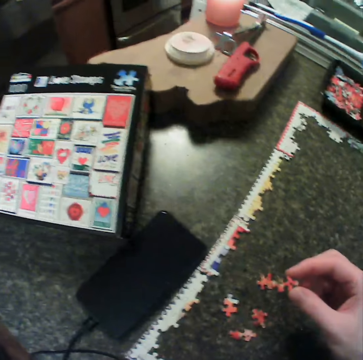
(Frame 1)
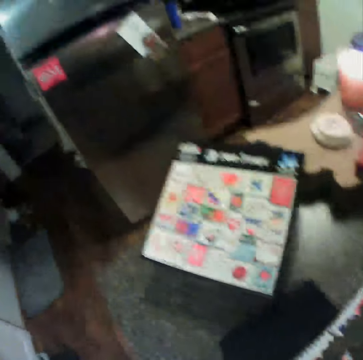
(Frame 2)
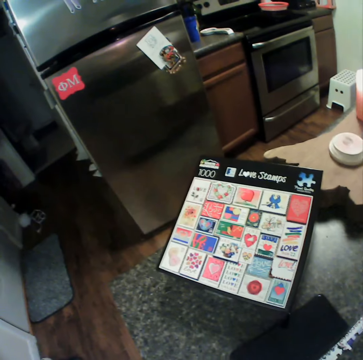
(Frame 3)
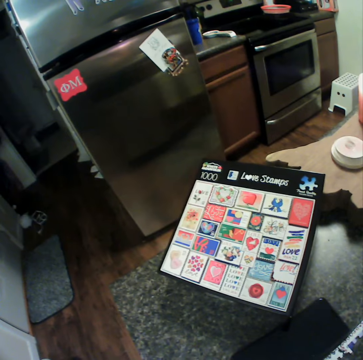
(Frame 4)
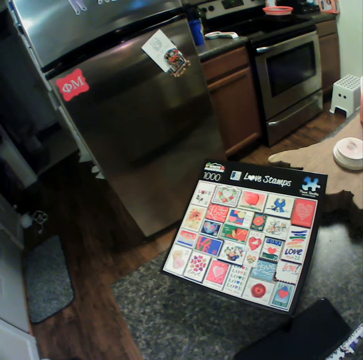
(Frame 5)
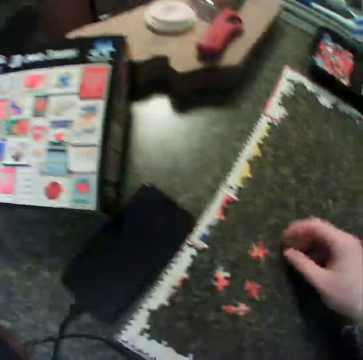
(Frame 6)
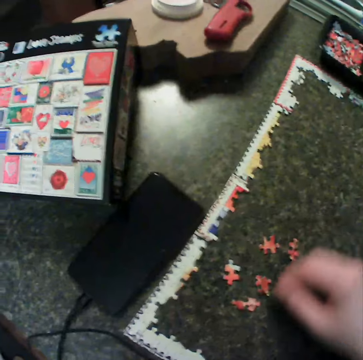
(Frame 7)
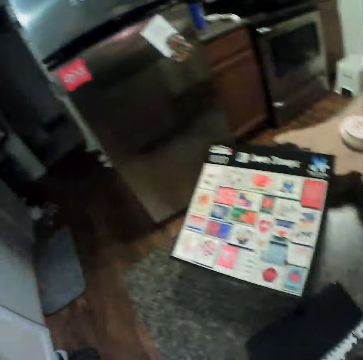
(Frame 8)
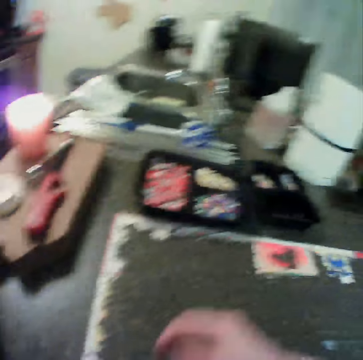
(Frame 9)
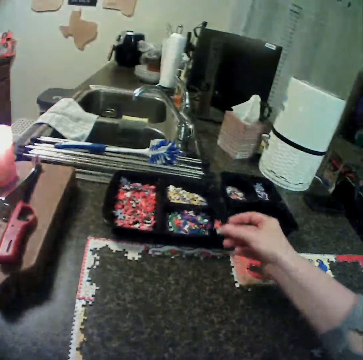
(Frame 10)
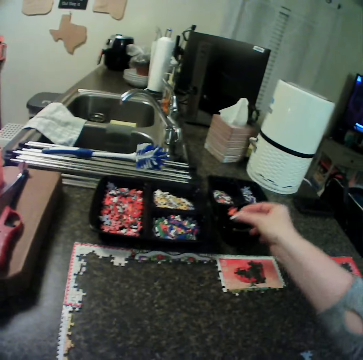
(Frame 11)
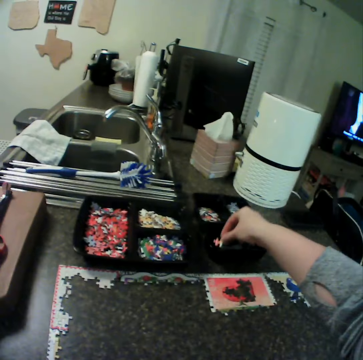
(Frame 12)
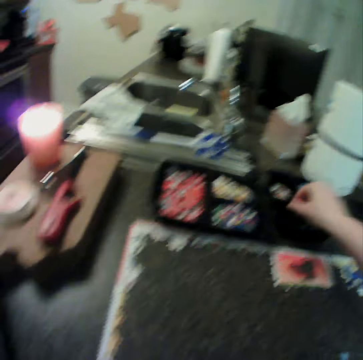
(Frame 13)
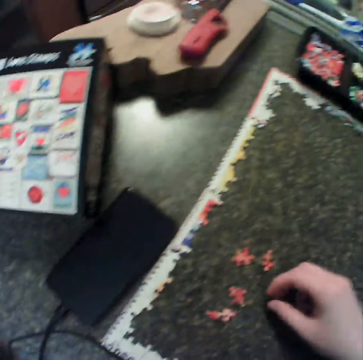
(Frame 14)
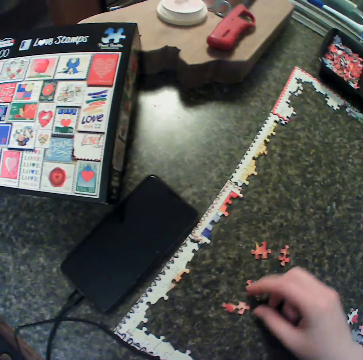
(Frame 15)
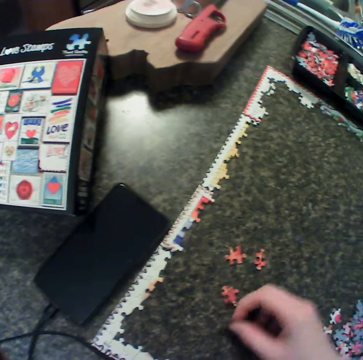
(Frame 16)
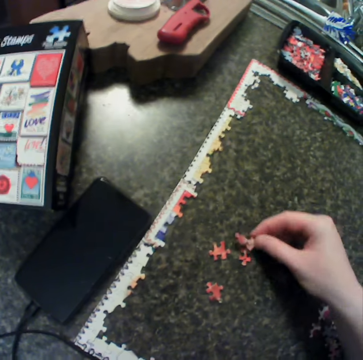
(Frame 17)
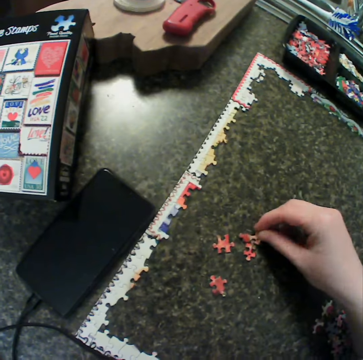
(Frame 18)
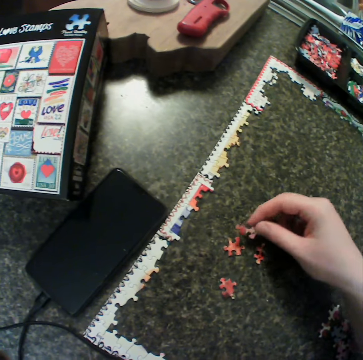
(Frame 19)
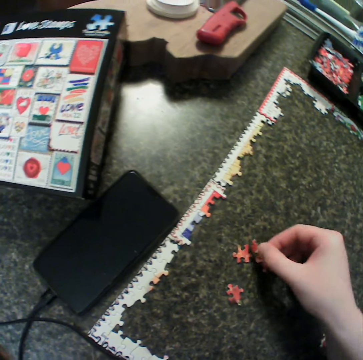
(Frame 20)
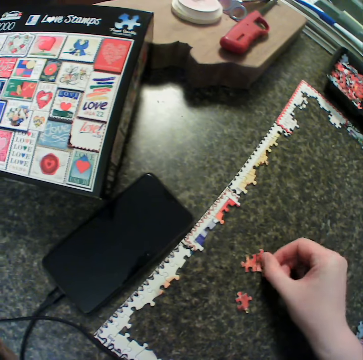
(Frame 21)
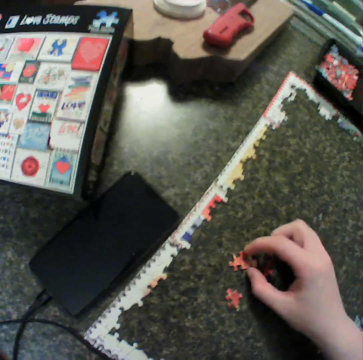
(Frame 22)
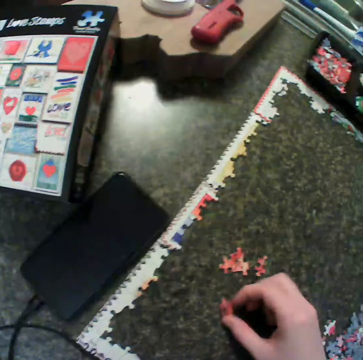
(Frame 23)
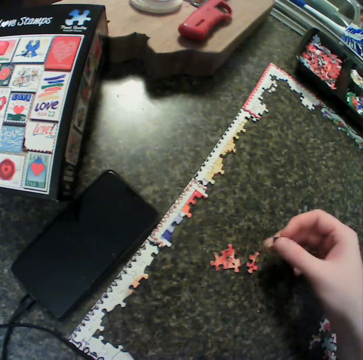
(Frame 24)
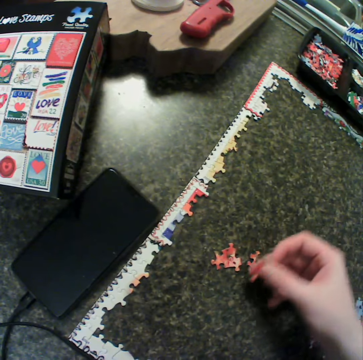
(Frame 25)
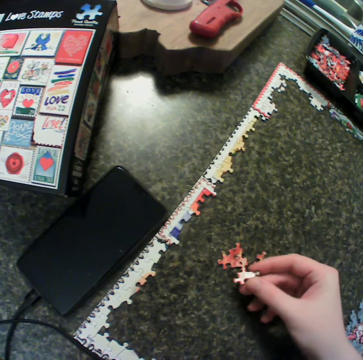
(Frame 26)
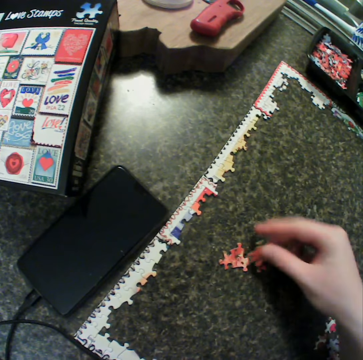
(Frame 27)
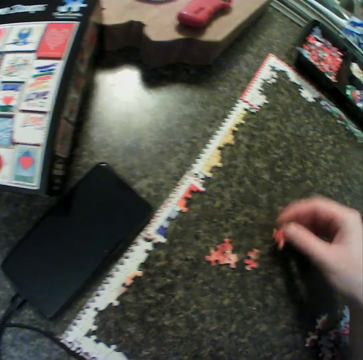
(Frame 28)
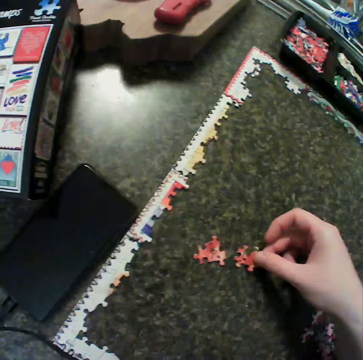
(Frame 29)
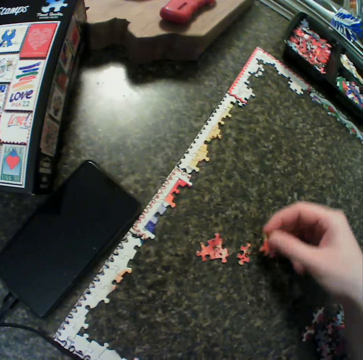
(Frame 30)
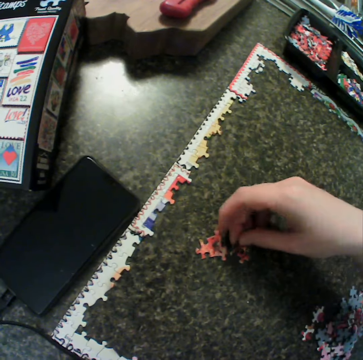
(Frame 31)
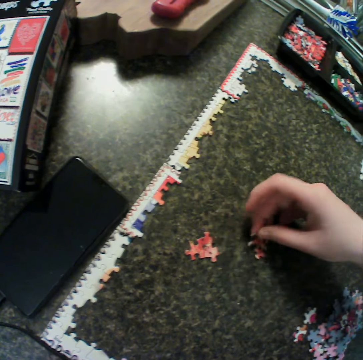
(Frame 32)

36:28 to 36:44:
The camera wearer drops the puzzle piece. They move the puzzle piece. They drop the puzzle piece on the tray. They move a hand towards the puzzle piece. They pick up a piece from the table. They fit the puzzle piece. They move the puzzle piece. They fit the puzzle piece. They move the puzzle pieces. They pick up the puzzle piece. They turn the puzzle piece. They fix it together with another puzzle piece. They move the puzzle piece around. They move the puzzle piece. They fit the puzzle piece. They move the puzzle piece around. They fit the puzzle piece.

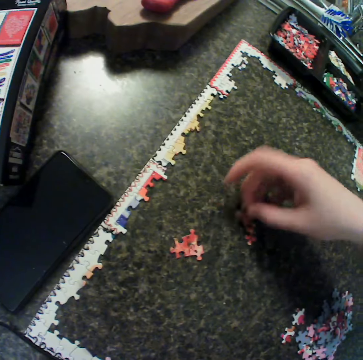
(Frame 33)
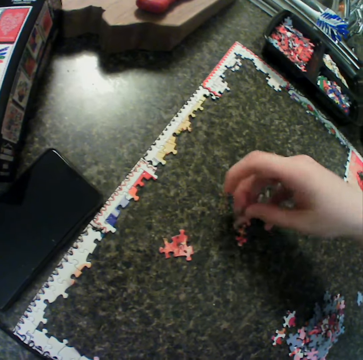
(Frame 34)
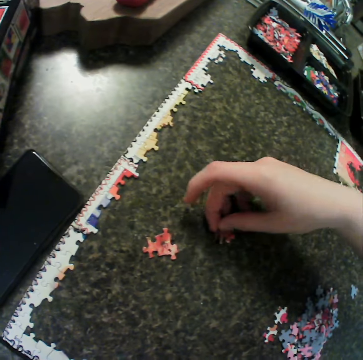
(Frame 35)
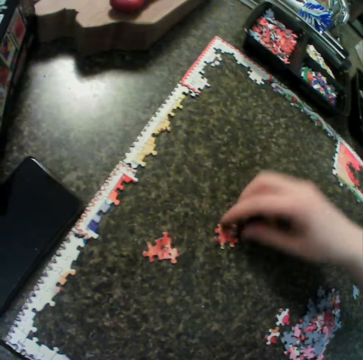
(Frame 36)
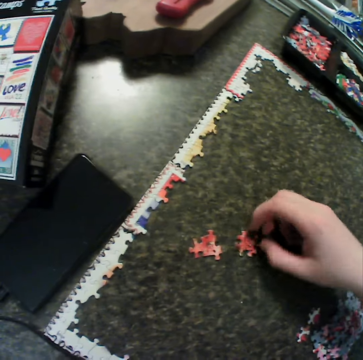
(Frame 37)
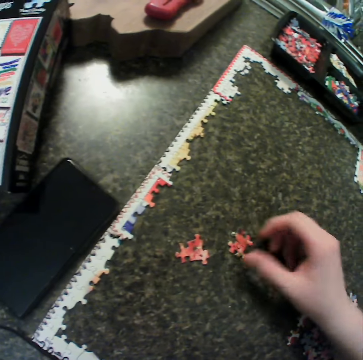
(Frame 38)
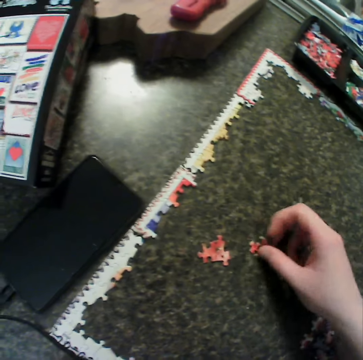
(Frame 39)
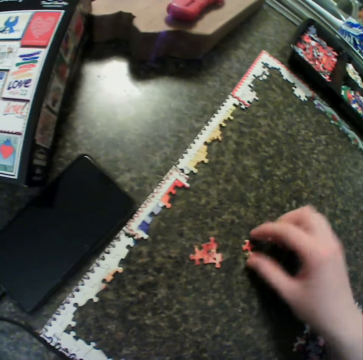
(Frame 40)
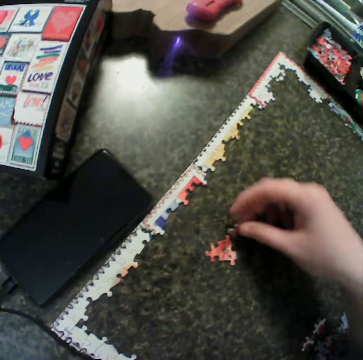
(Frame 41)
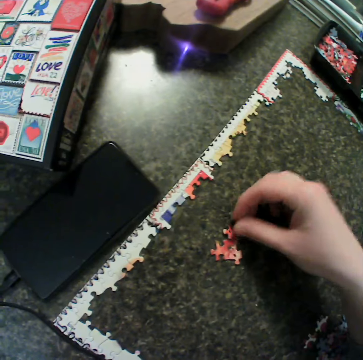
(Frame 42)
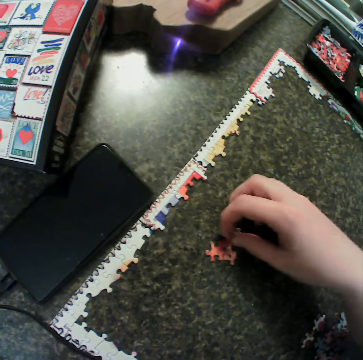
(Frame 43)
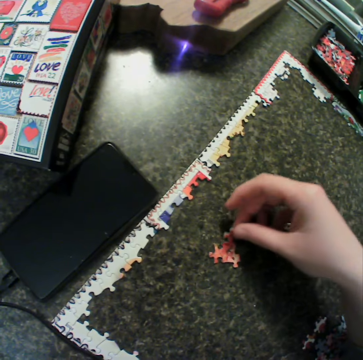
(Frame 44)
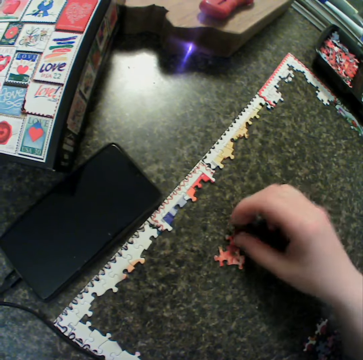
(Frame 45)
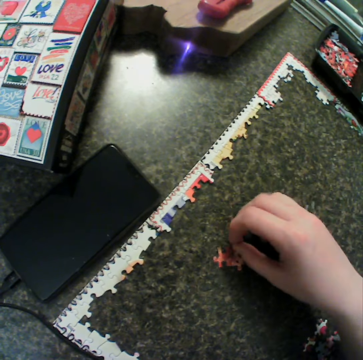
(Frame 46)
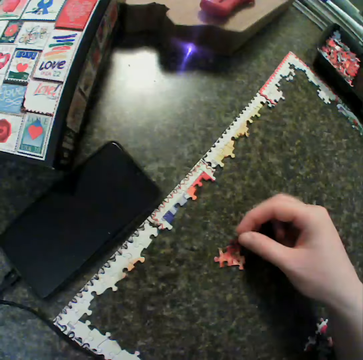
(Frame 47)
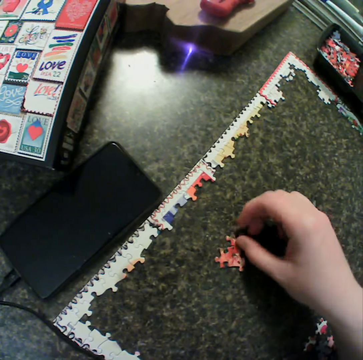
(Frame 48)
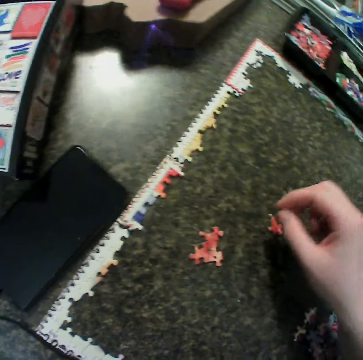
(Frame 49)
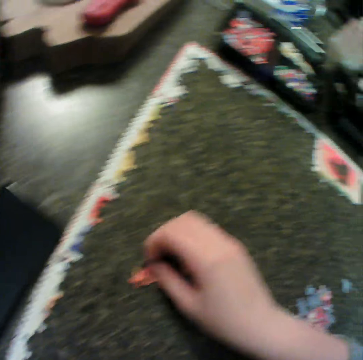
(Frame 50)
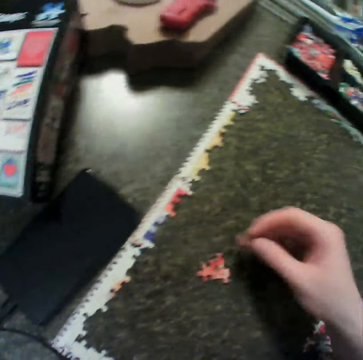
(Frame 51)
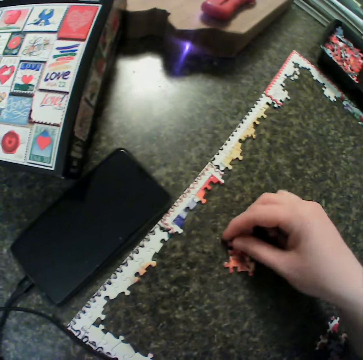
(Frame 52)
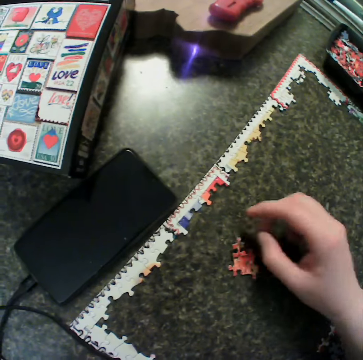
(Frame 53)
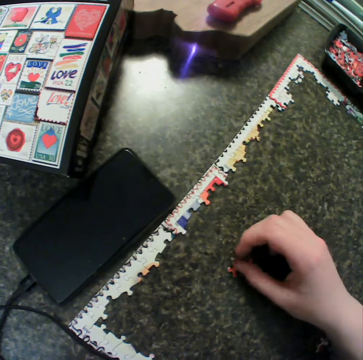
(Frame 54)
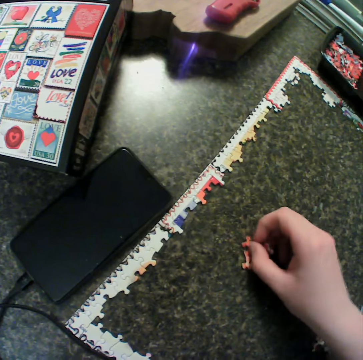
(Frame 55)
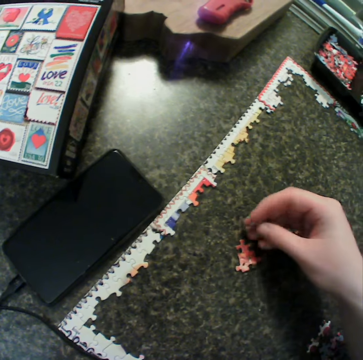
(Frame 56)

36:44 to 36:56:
The camera wearer moves the puzzle piece. They fit the puzzle piece. They put the puzzle piece down. They move the puzzle pieces. They turn the puzzle pieces. They separate the puzzle pieces. They pick up the puzzle pieces. They fit the puzzle pieces. They pick up the puzzle piece. They fit the puzzle piece. They pick up the puzzle piece. They fit the puzzle piece. They pick up the puzzle piece. They fit the puzzle piece. They separate the puzzle pieces.
